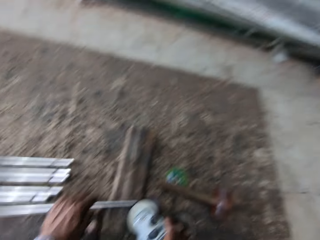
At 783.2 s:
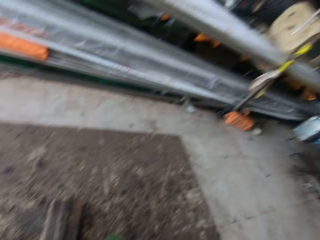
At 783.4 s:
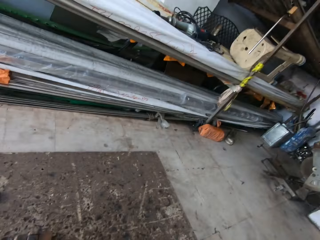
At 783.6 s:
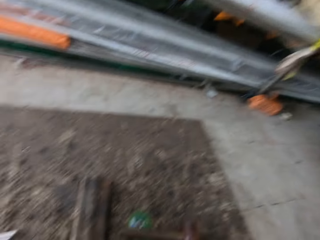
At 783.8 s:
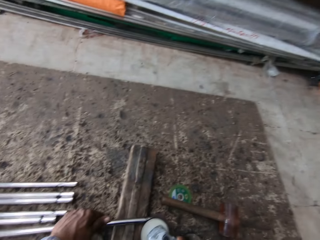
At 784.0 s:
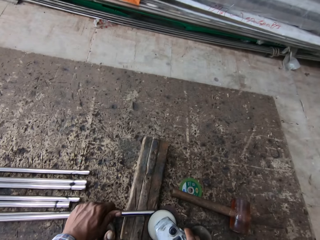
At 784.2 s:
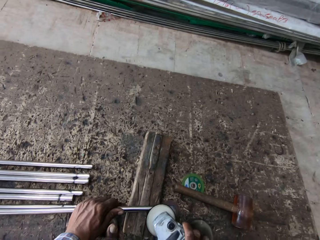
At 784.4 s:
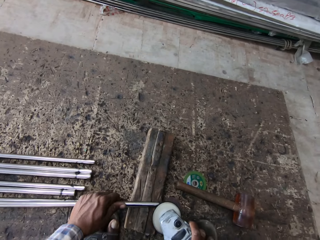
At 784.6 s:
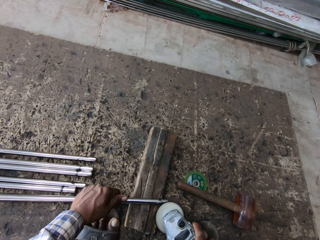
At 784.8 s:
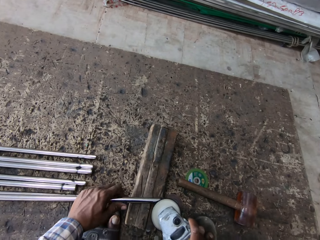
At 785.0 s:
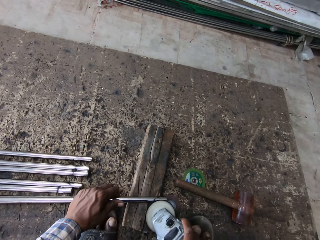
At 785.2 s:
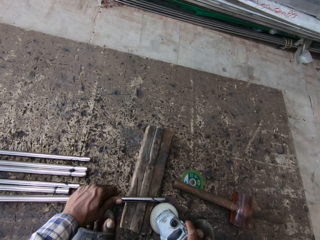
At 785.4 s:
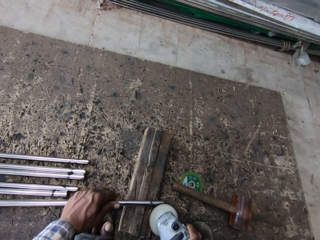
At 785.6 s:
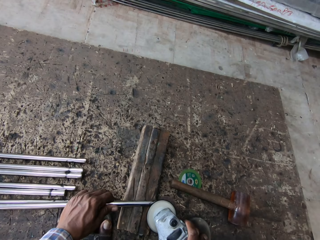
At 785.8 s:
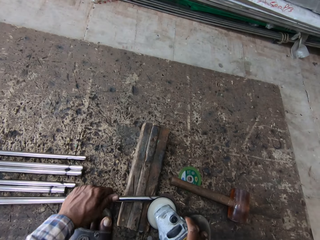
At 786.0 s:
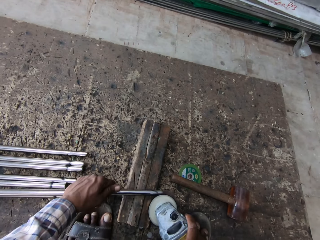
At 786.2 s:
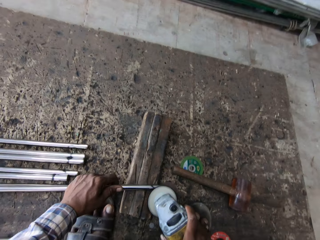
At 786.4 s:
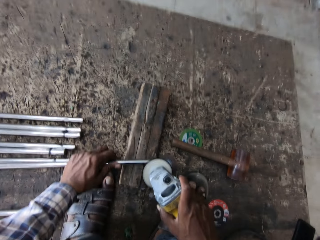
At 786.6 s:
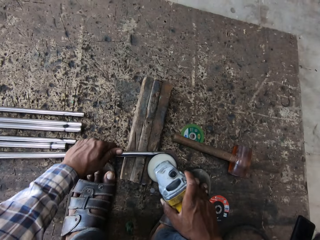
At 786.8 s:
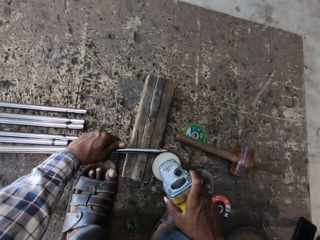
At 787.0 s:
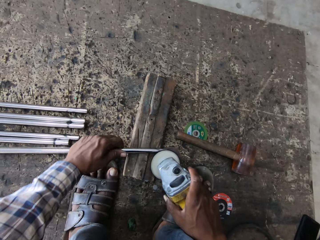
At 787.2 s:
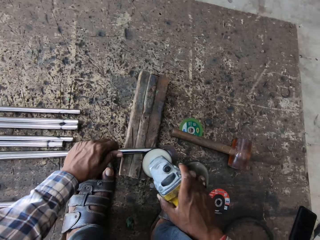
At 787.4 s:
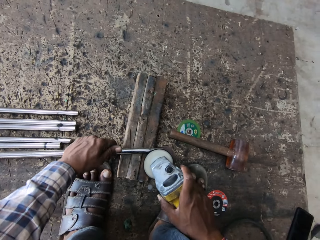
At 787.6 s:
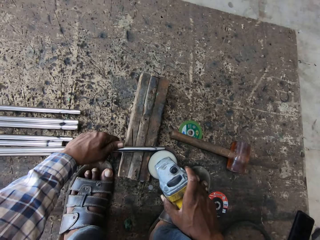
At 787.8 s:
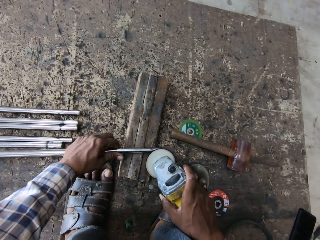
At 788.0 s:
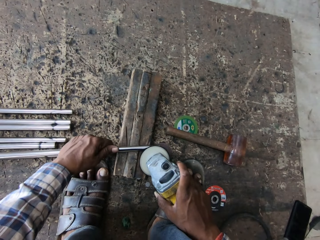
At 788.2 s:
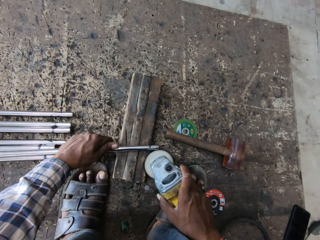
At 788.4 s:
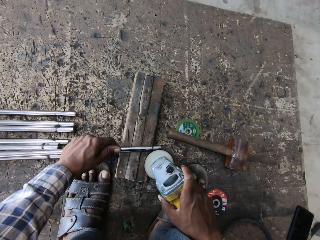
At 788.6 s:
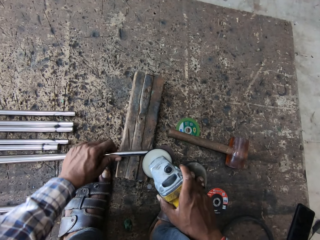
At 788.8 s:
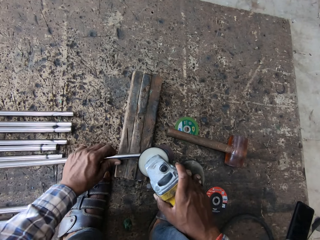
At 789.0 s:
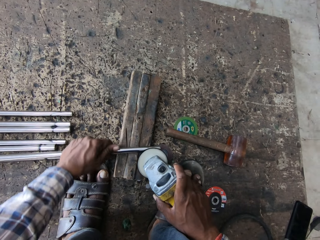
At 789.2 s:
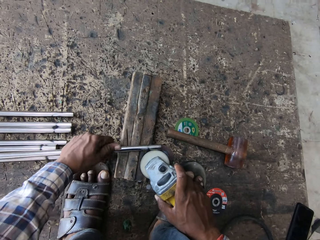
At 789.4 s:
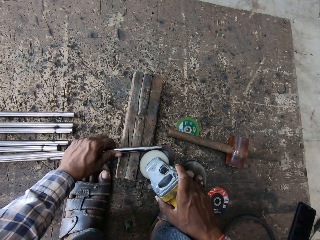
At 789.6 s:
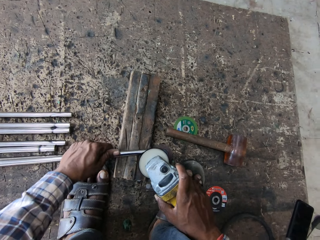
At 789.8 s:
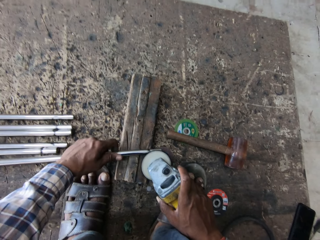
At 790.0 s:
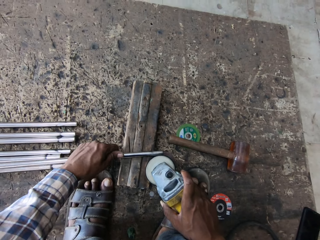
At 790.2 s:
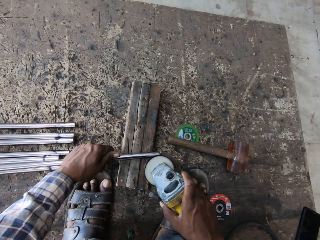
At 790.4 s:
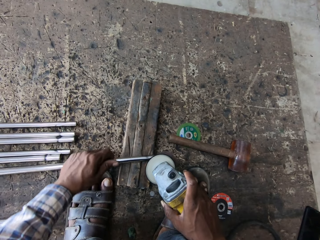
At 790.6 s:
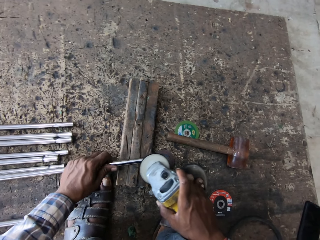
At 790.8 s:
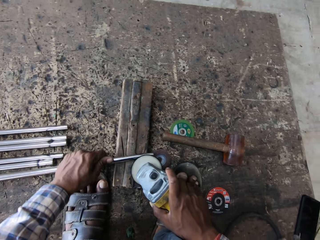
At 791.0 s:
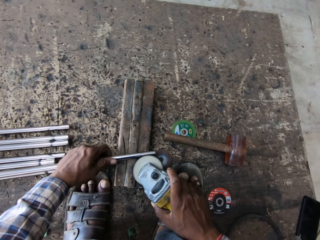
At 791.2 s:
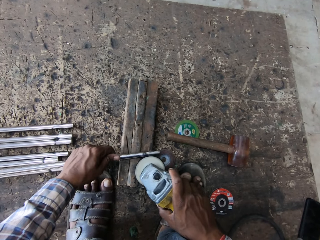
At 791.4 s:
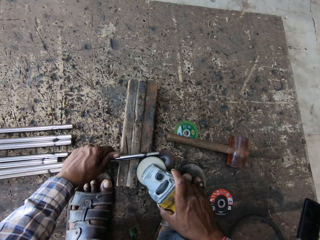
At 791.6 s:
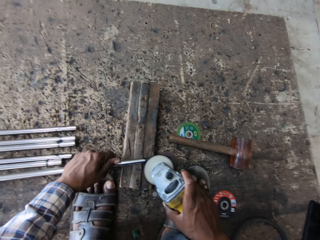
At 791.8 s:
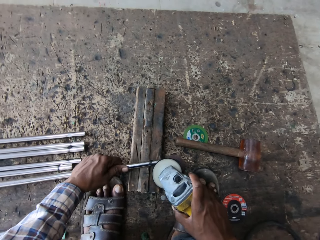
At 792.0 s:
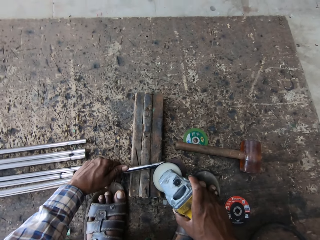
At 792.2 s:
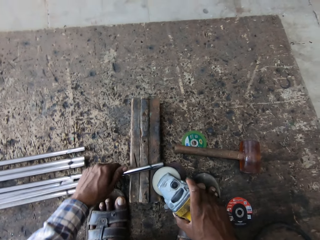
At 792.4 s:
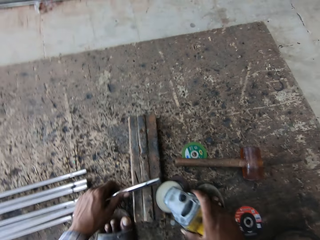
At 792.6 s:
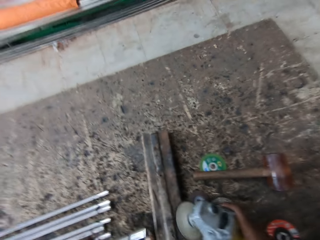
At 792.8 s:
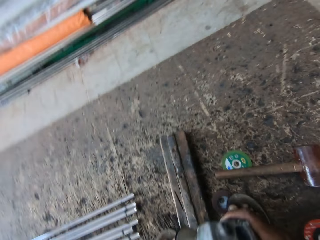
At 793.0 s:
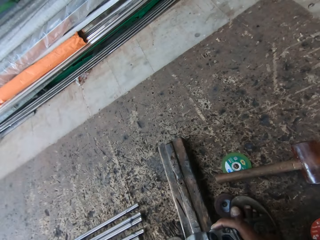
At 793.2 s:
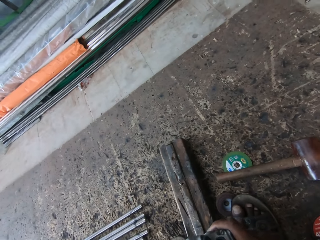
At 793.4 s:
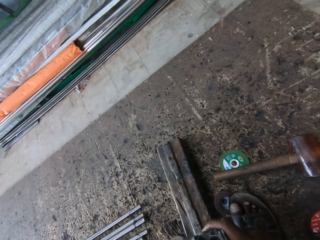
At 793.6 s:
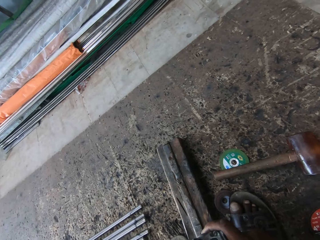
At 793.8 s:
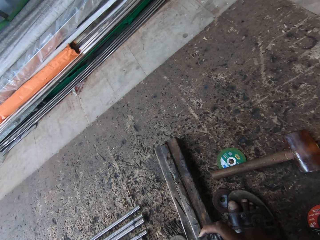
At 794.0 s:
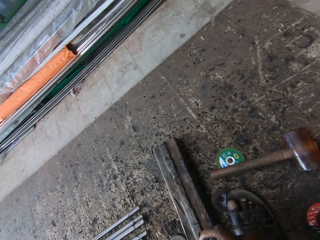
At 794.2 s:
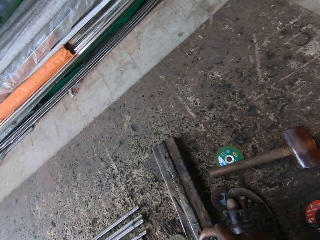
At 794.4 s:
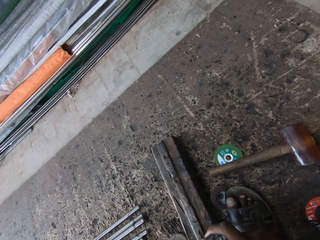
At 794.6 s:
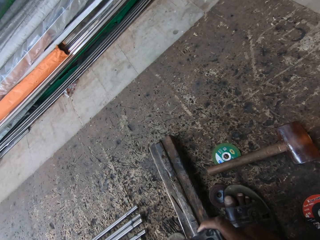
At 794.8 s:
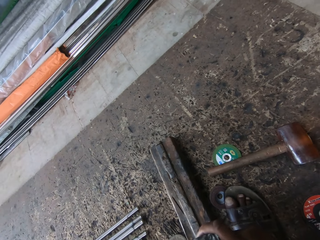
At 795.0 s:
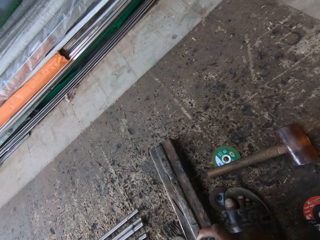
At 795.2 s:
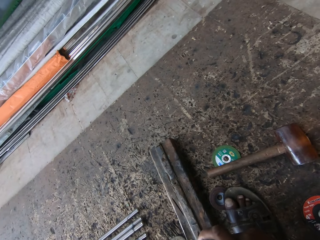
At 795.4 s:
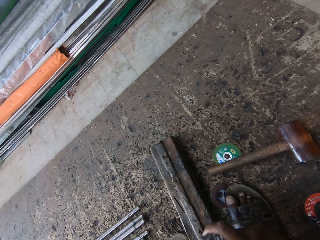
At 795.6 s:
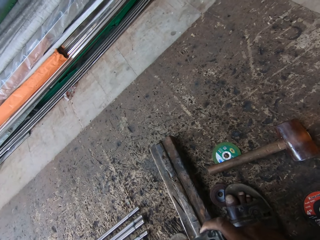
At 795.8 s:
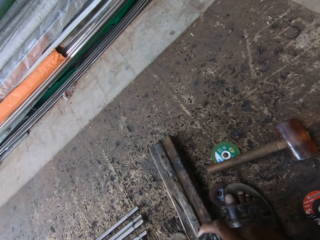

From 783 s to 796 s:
The camera wearer looks around. They weld the steel metal with the welding machine. They remove the steel metal from the holder. They weld the steel metal with the welding machine.

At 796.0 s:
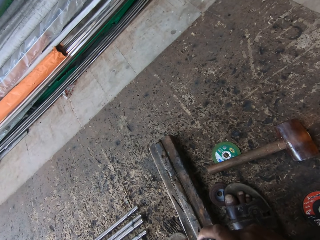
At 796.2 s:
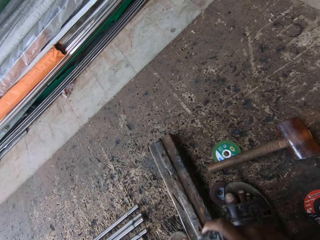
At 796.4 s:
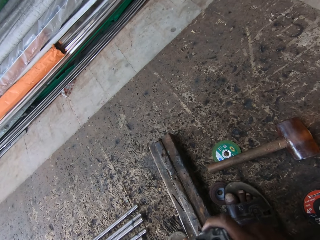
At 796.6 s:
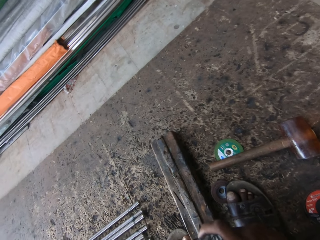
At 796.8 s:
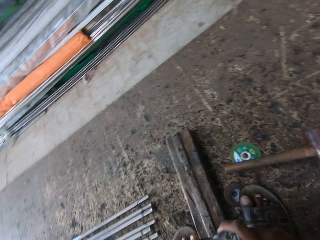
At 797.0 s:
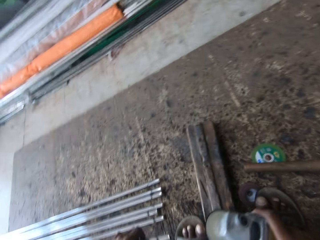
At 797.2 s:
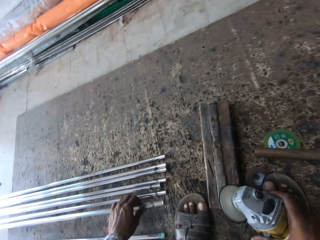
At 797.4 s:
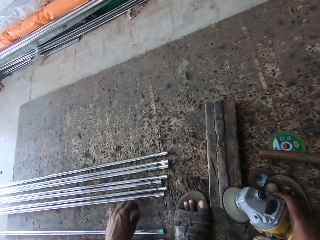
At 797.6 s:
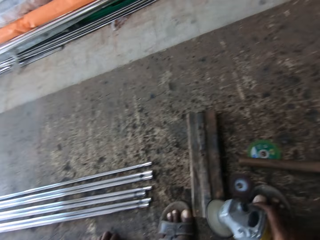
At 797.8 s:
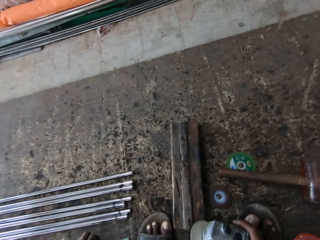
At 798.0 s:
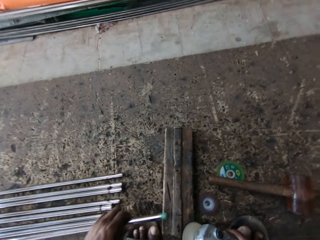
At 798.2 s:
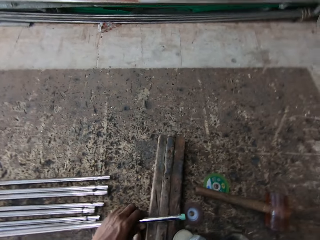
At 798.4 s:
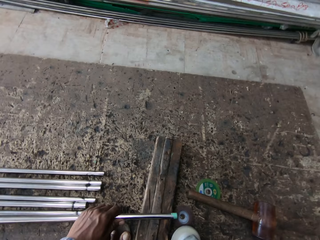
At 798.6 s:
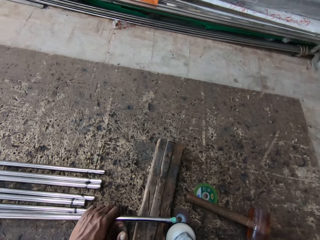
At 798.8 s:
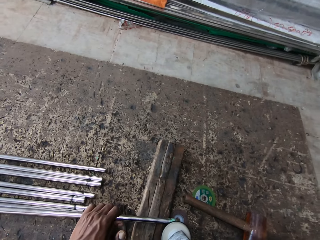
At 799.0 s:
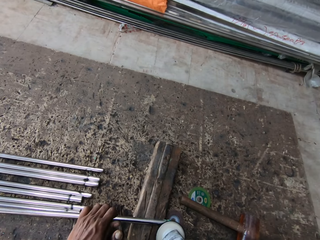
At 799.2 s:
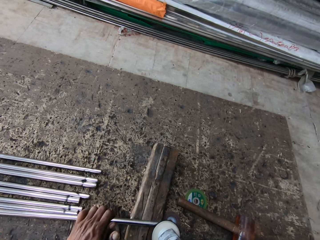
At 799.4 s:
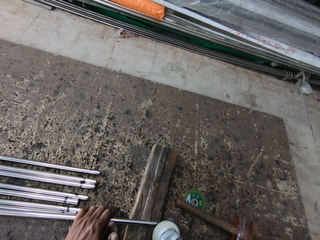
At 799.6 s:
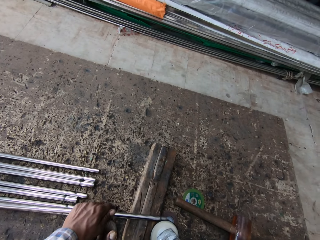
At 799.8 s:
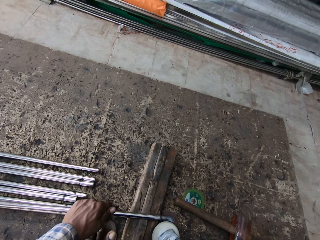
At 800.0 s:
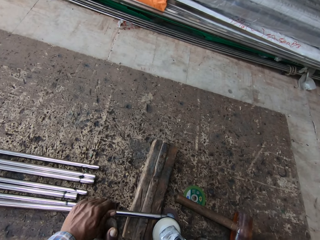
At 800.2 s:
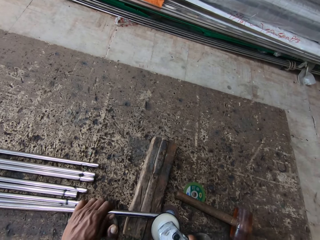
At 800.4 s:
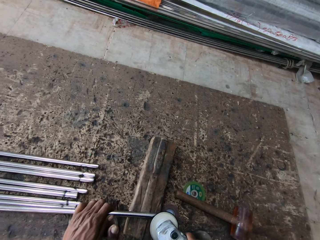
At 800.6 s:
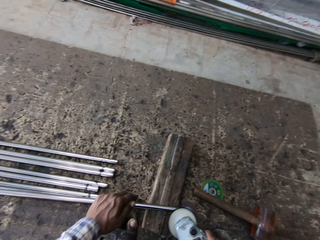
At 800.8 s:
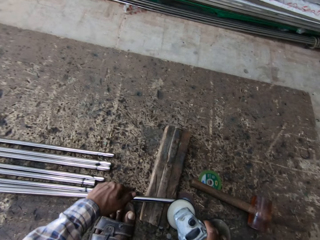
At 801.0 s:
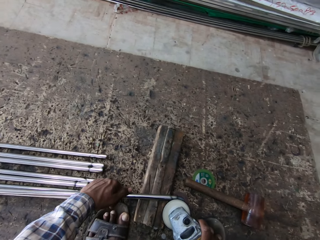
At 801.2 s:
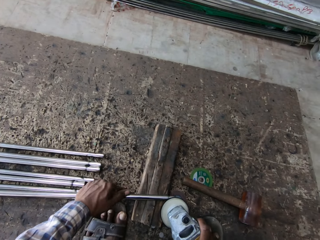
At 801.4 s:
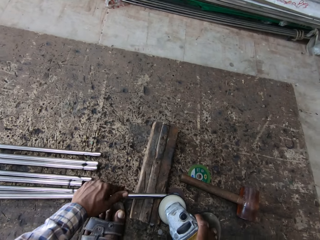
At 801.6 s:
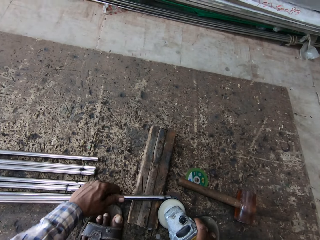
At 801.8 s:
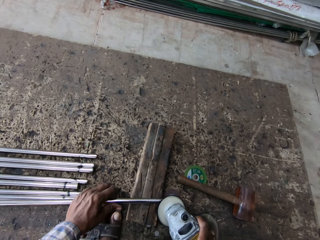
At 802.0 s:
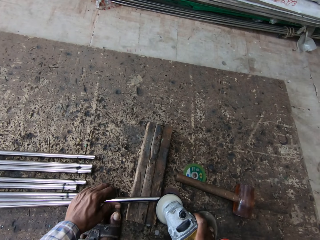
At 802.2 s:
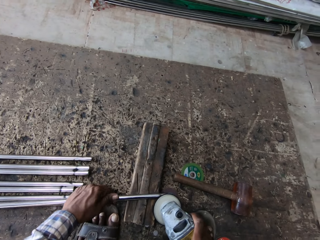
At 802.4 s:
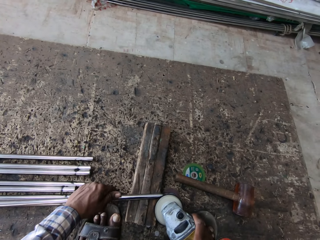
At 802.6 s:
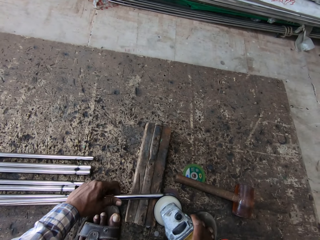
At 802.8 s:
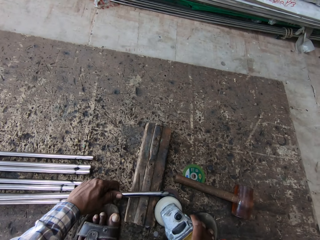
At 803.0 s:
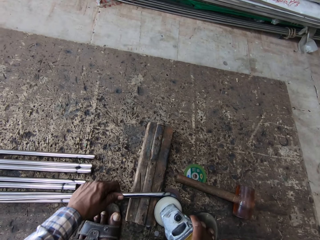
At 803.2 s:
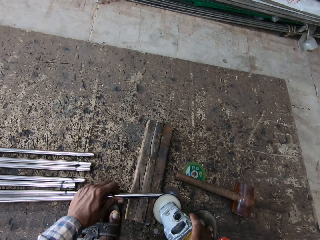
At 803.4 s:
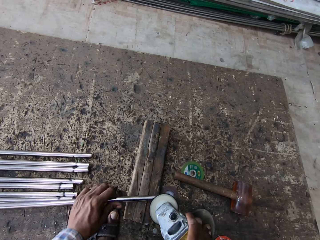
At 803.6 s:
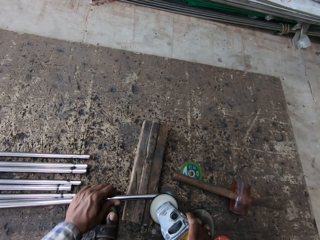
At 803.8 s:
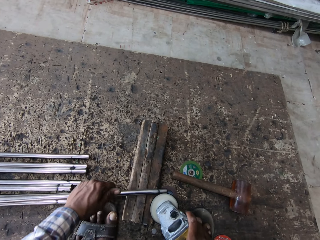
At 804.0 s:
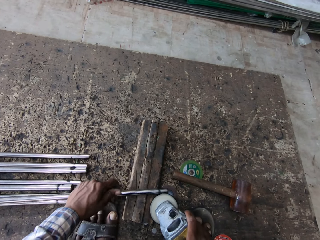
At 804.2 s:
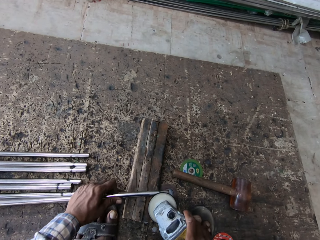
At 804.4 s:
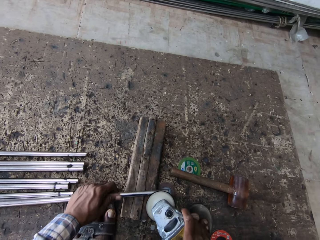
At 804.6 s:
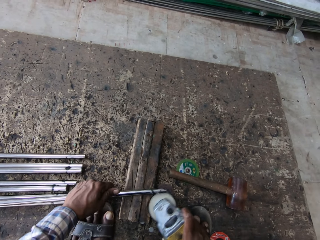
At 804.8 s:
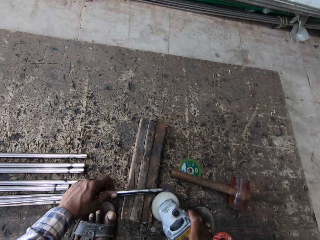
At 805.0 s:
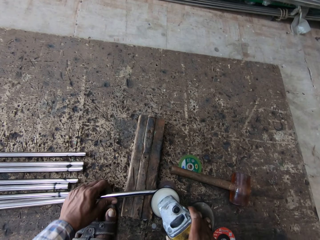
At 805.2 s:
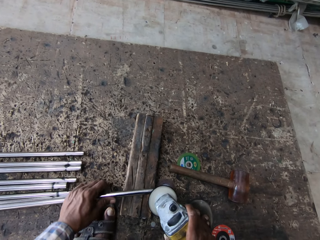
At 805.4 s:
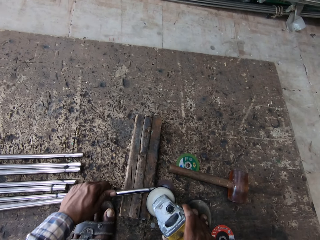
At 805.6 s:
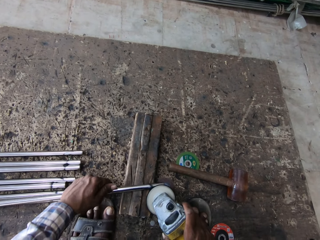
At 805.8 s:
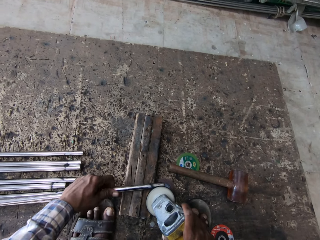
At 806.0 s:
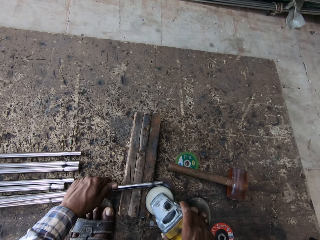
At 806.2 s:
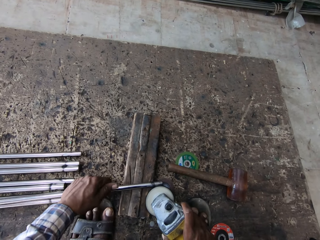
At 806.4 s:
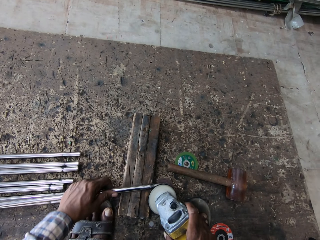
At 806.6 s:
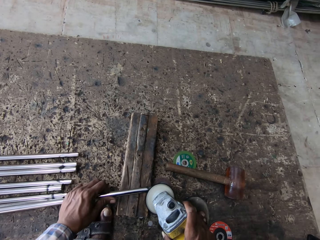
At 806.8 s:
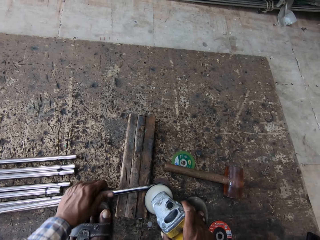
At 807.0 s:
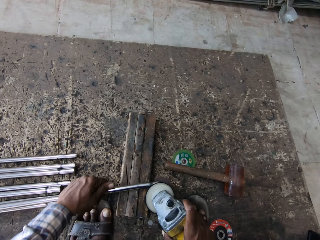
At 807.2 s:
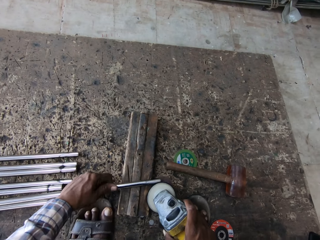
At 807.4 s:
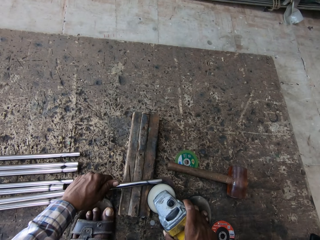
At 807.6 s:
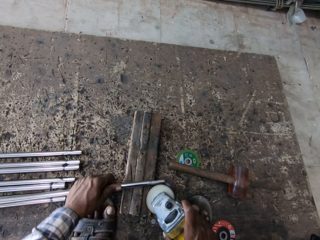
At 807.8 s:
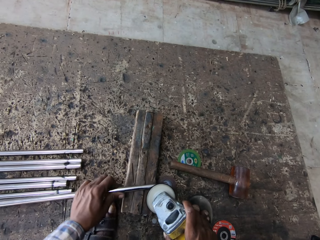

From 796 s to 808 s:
The camera wearer puts the steel metal on the floor. They take a steel metal on the floor. They hold the steel metal on the holder. They weld the steel metal with the welding machine.
